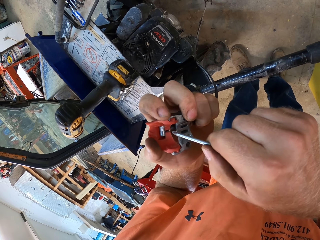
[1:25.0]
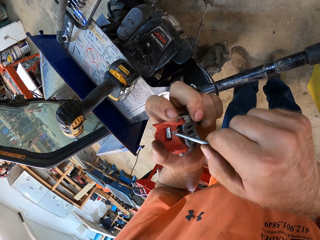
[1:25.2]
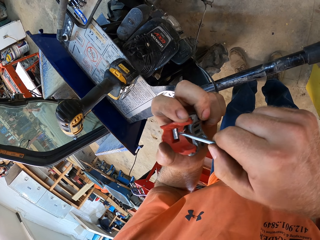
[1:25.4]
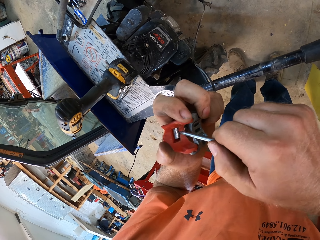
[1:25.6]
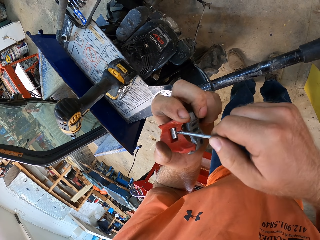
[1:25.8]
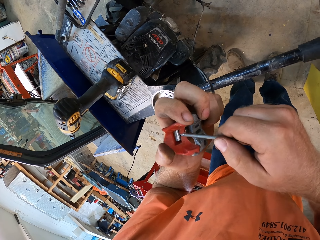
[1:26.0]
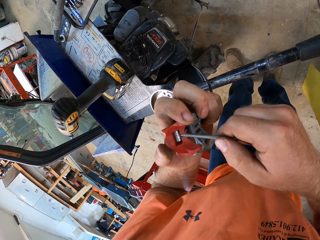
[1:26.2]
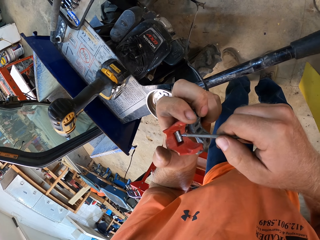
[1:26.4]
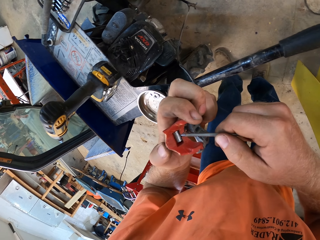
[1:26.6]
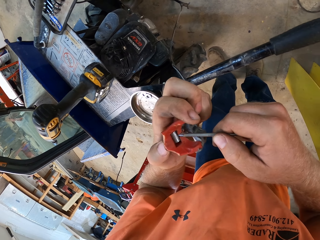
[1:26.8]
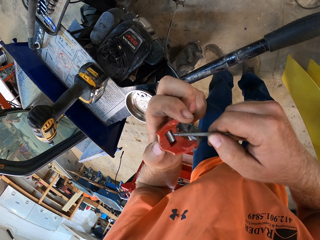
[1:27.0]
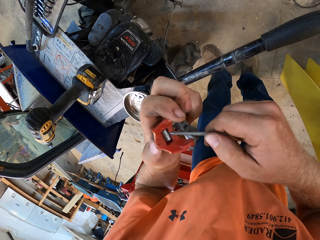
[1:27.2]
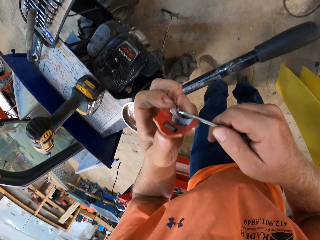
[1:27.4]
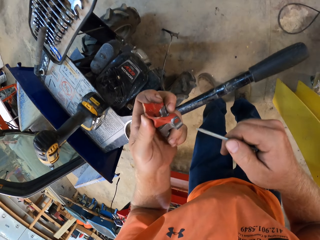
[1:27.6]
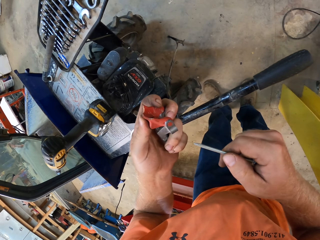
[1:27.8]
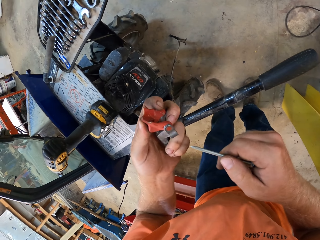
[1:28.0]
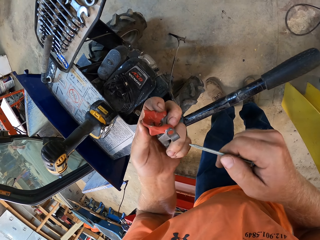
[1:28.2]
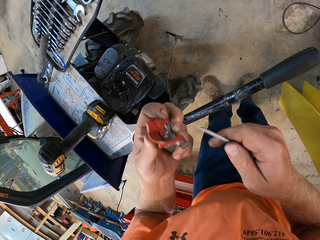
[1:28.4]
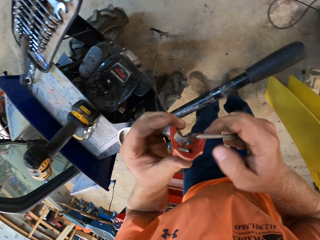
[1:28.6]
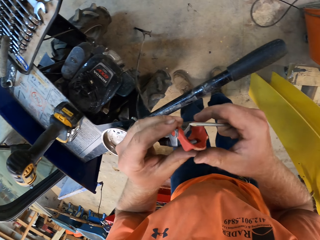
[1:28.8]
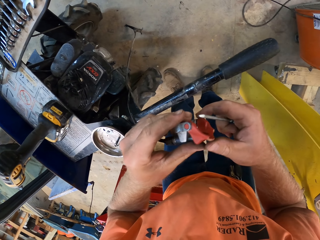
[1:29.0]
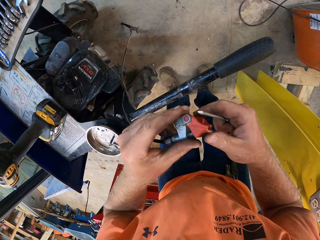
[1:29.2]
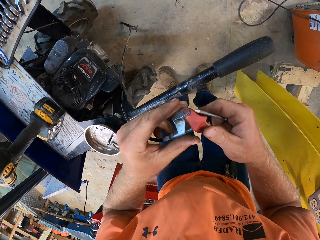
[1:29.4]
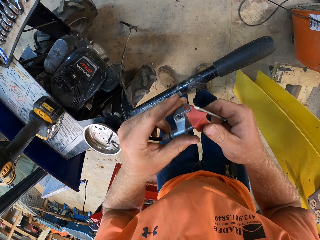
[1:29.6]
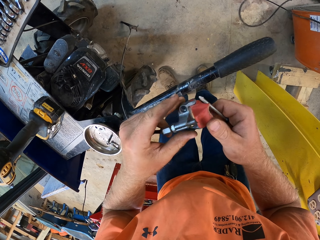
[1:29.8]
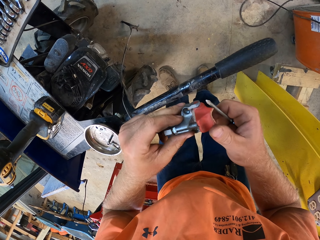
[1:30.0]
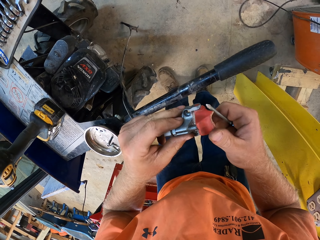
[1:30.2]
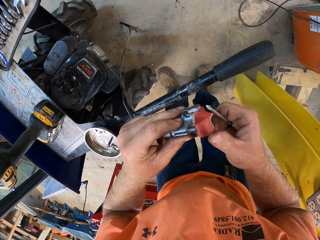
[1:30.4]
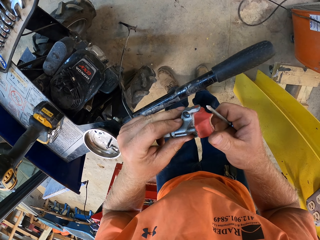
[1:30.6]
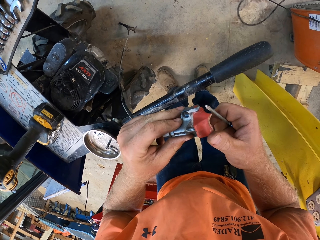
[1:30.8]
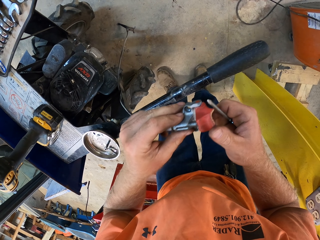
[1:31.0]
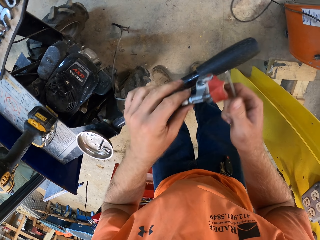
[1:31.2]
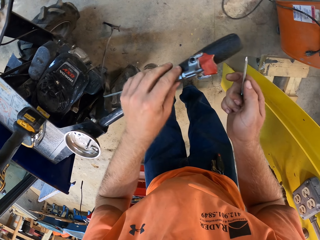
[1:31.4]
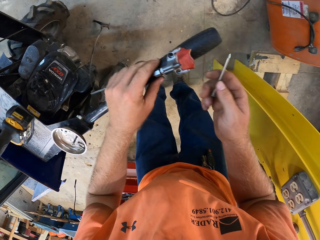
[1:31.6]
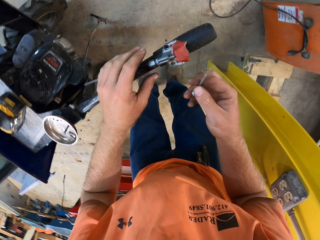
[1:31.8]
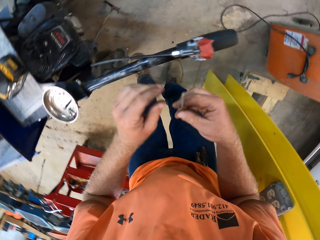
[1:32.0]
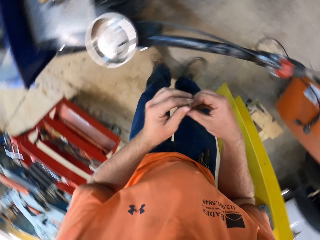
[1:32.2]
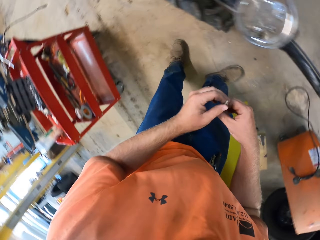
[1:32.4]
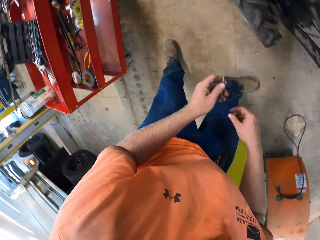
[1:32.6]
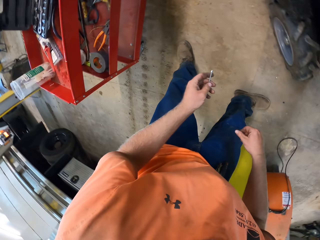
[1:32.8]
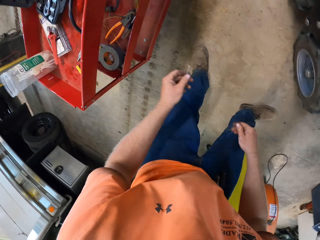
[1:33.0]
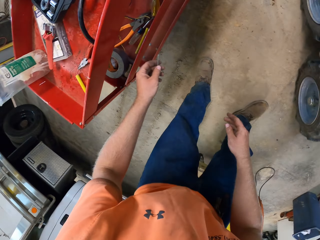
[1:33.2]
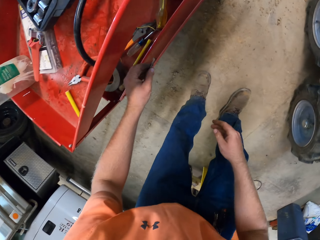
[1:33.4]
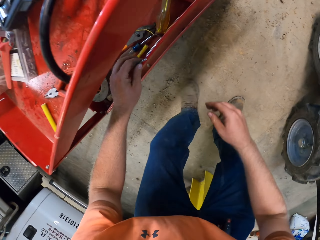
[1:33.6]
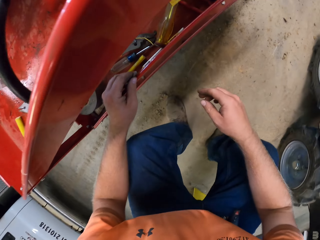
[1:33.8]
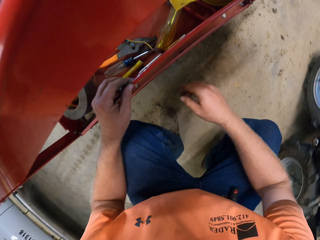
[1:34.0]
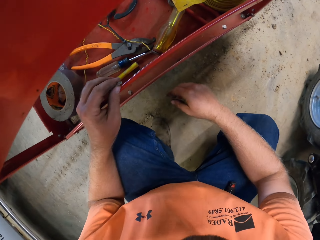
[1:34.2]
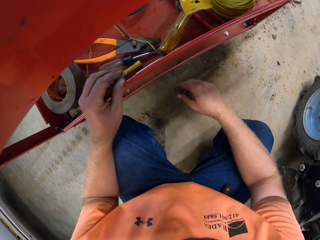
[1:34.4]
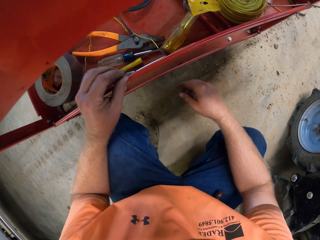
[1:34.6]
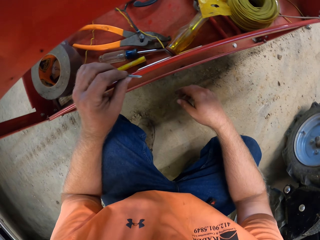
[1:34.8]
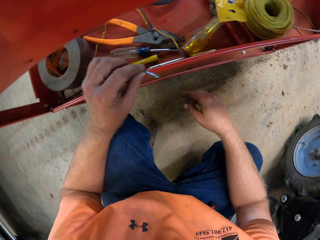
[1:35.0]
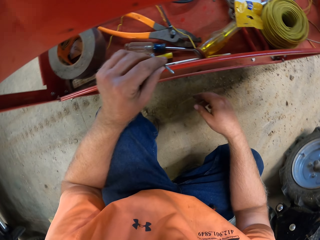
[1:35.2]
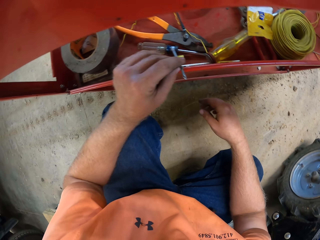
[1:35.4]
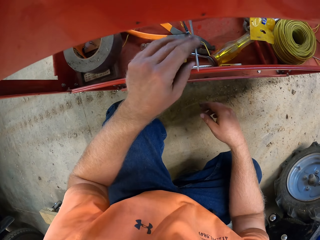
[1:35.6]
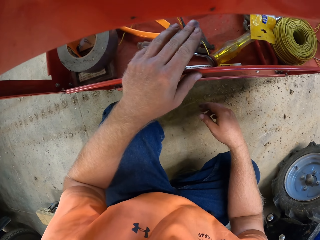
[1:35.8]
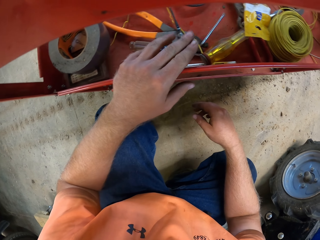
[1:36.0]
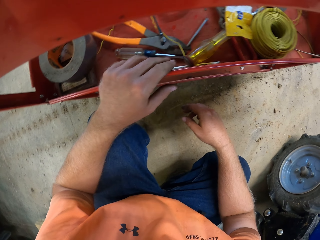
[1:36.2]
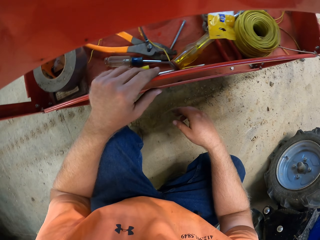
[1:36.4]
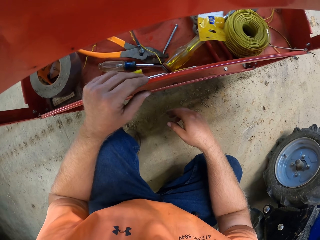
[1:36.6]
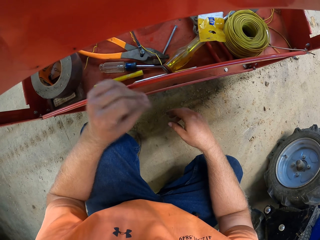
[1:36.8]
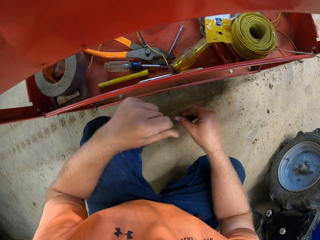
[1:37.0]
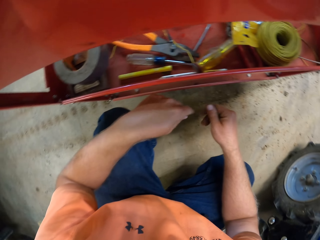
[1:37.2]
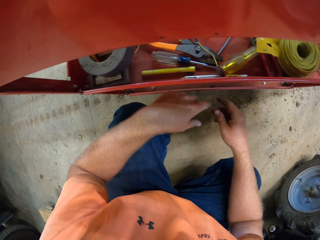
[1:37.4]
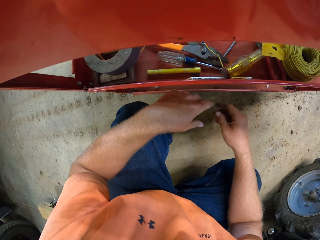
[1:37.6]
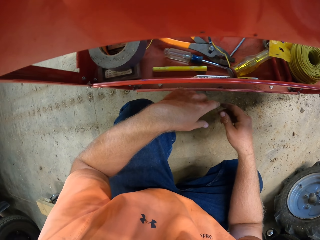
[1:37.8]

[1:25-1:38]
The camera wearer looks at the disc brake. He drops the fuse or disc brake of the lawn mower machine on the handle of the lawn mower machine with his left hand. He turns around. He drops the nail on the tool box with his left hand. He squats.

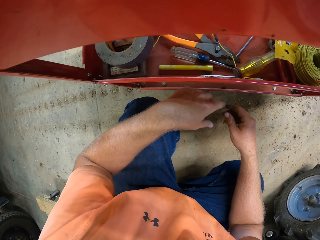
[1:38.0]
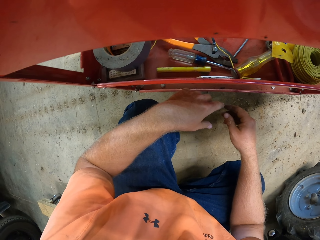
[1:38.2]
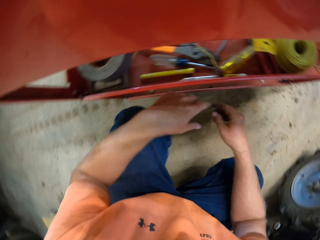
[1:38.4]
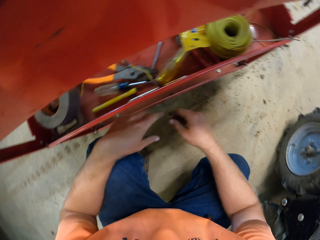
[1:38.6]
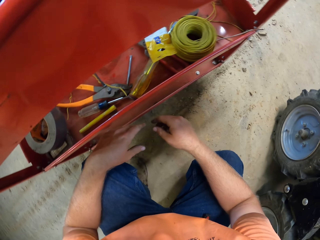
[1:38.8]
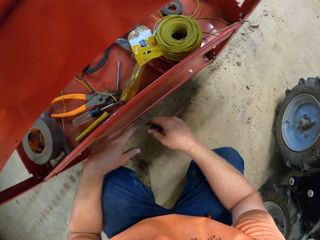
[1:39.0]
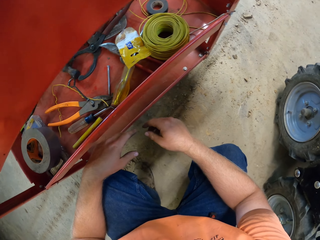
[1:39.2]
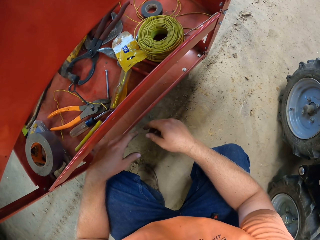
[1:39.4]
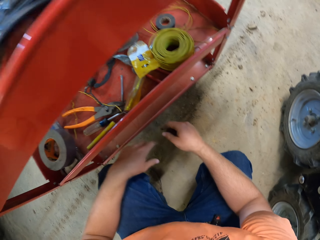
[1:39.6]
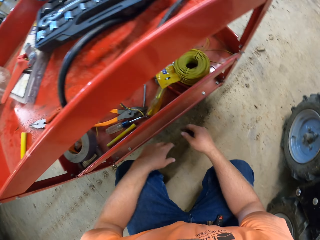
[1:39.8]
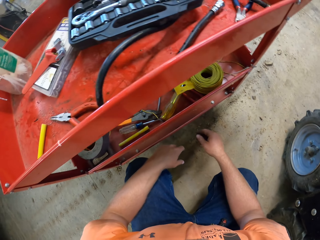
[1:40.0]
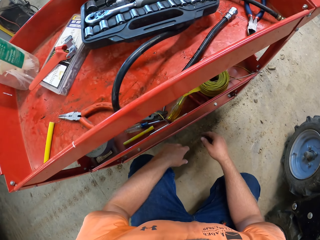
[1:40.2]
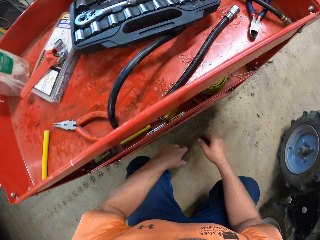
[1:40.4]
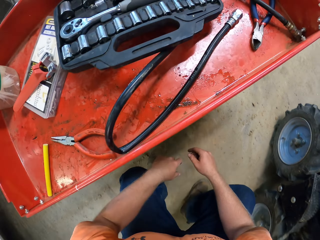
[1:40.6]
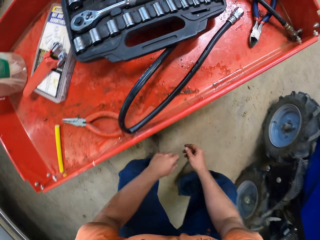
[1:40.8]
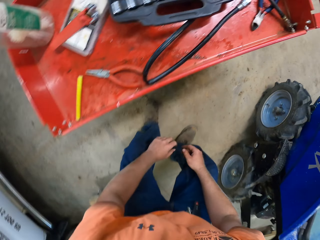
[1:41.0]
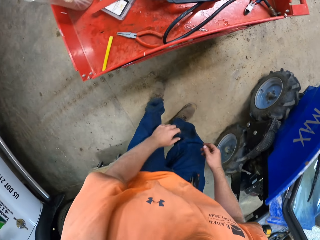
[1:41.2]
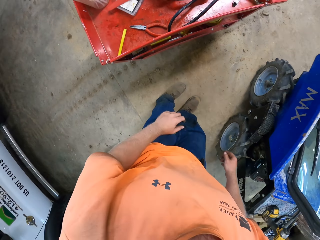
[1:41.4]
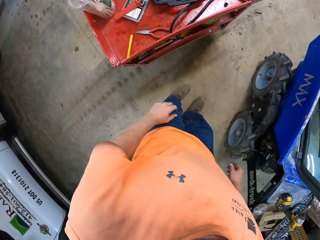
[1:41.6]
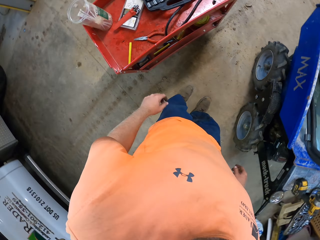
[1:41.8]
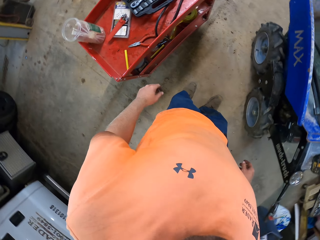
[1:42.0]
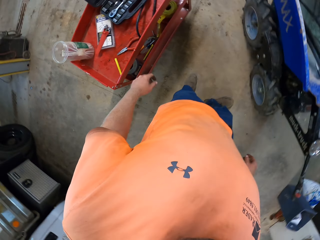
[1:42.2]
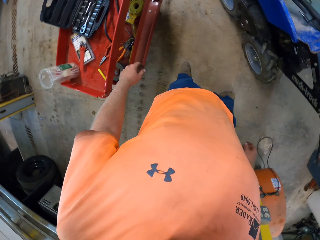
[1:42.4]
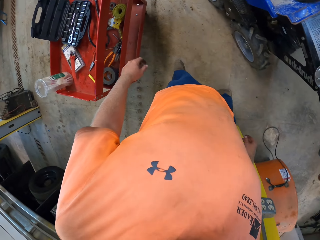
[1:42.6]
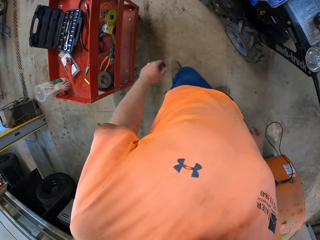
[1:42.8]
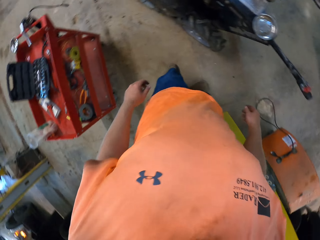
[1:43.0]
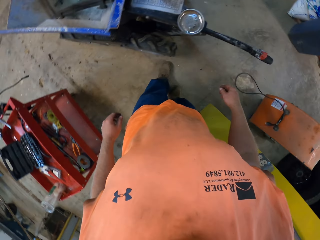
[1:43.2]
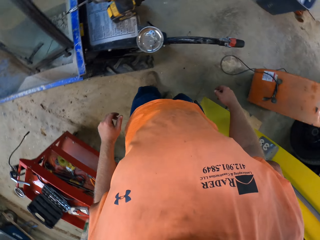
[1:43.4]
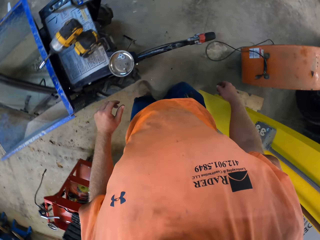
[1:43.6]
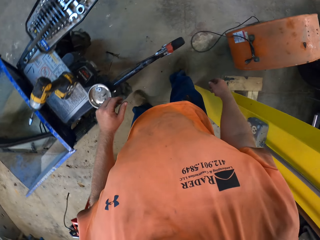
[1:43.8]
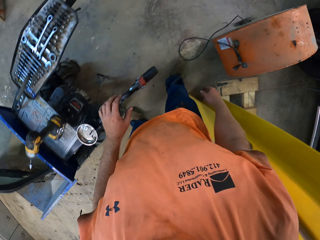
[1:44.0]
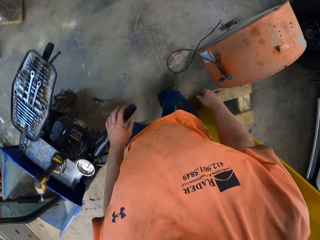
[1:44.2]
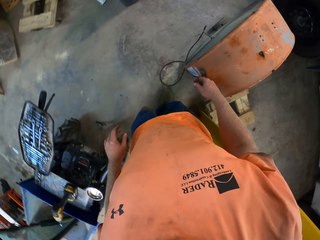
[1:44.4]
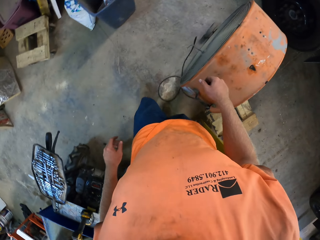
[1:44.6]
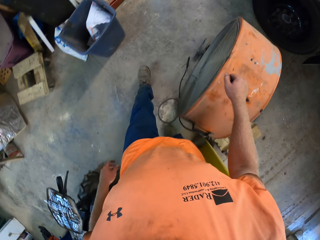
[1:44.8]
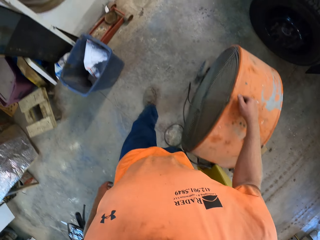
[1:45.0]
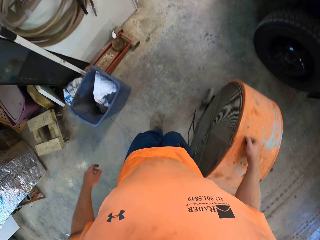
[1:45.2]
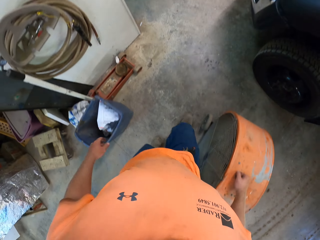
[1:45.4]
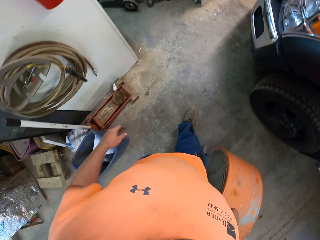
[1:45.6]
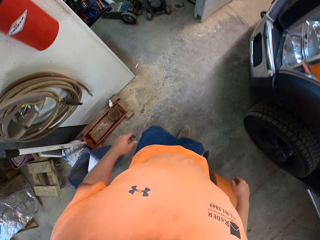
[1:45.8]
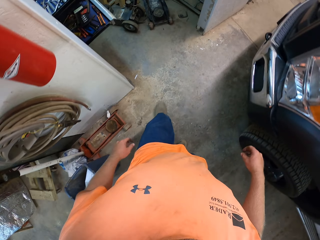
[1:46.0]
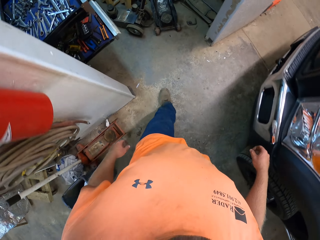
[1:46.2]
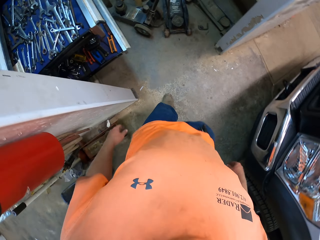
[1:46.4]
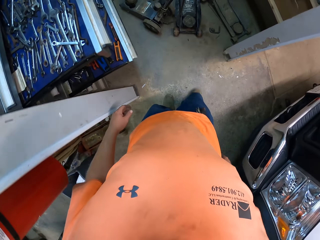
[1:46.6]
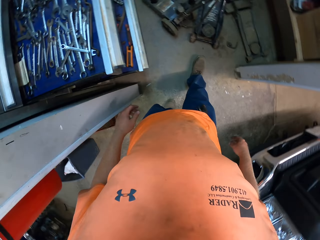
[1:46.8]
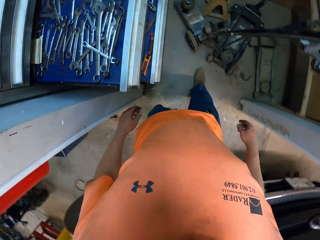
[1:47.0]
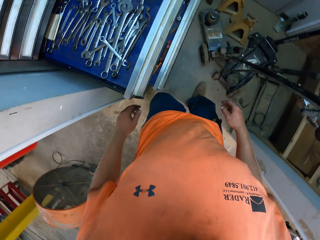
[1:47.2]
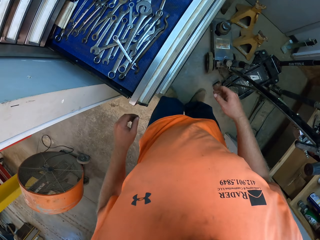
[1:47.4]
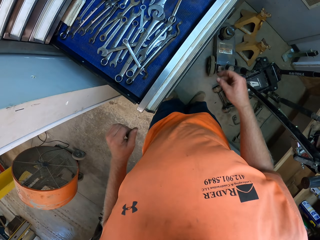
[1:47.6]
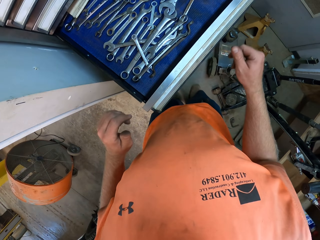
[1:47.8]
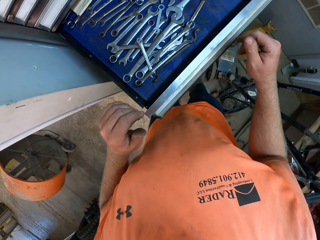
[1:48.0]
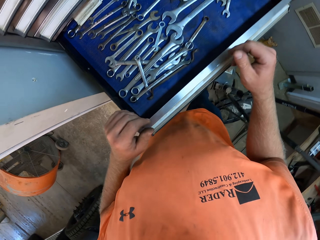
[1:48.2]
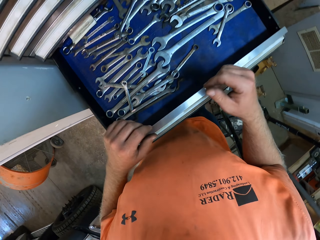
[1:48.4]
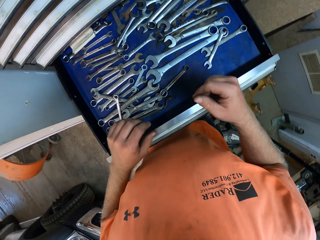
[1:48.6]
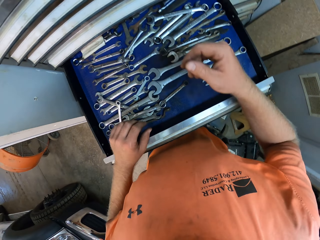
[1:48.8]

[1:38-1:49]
The camera wearer looks at the tool cart. They stand and walk around.
